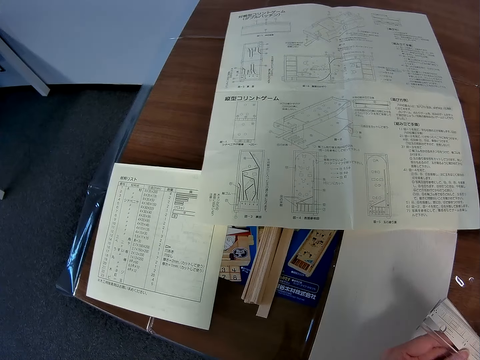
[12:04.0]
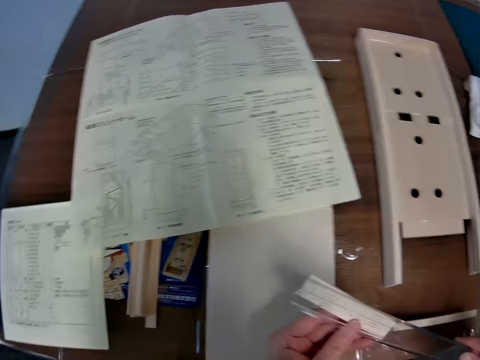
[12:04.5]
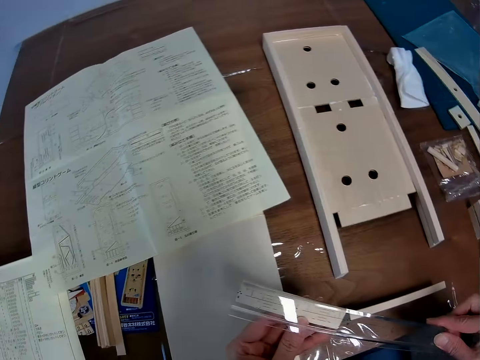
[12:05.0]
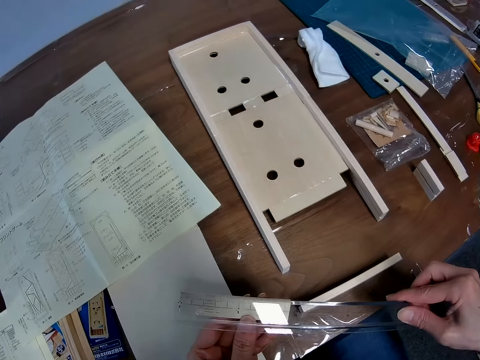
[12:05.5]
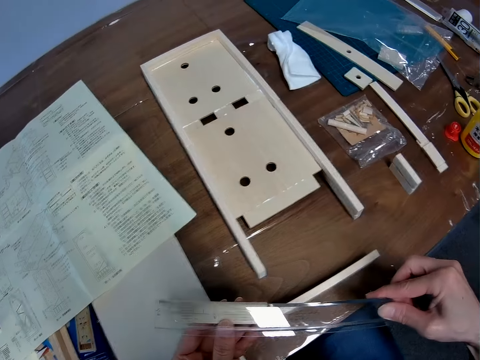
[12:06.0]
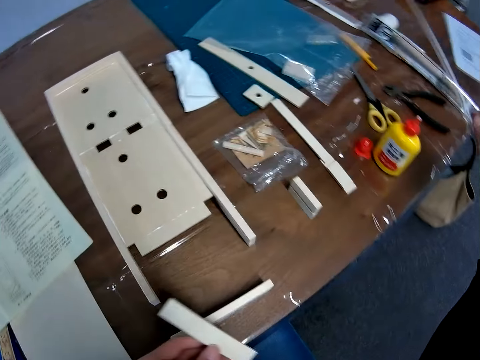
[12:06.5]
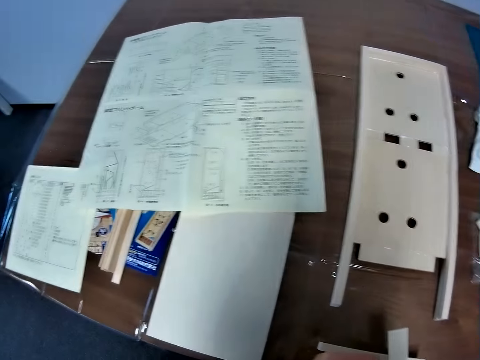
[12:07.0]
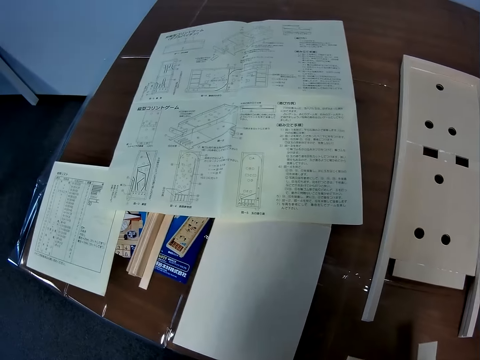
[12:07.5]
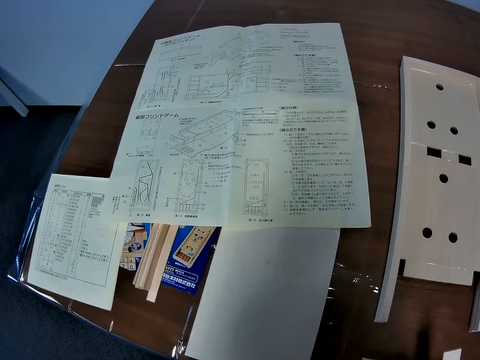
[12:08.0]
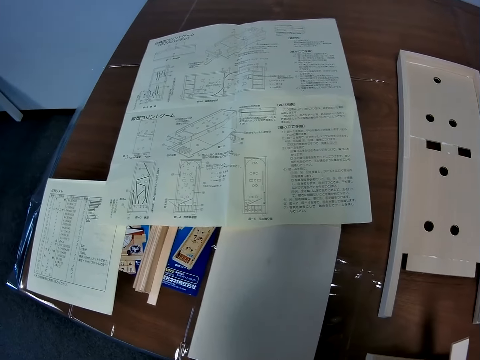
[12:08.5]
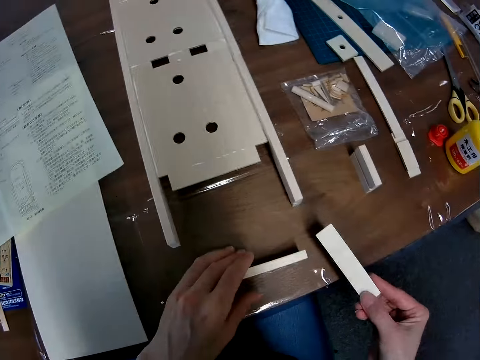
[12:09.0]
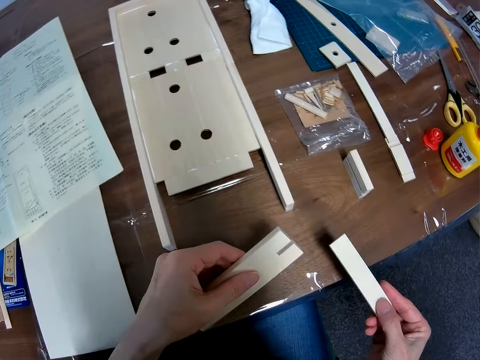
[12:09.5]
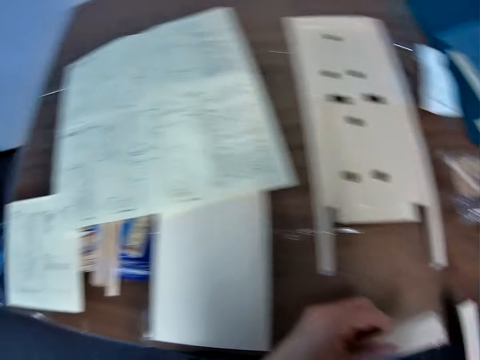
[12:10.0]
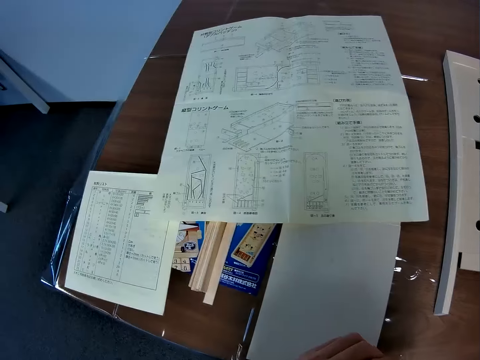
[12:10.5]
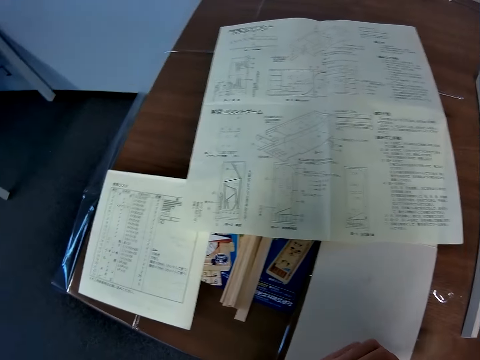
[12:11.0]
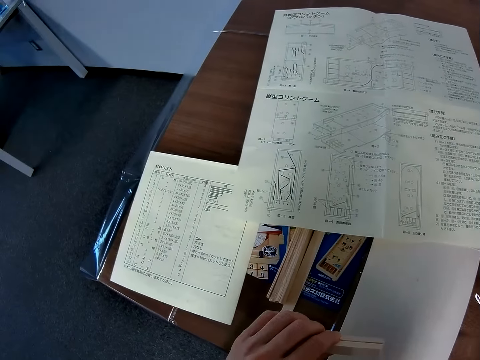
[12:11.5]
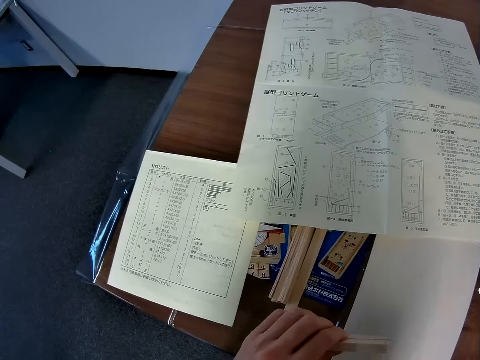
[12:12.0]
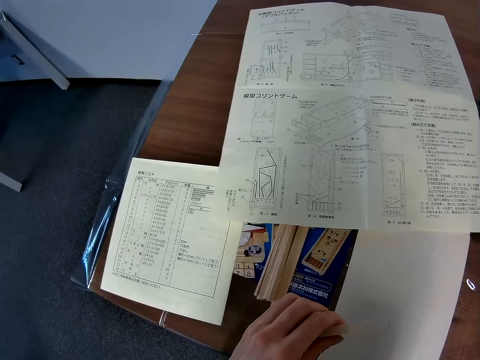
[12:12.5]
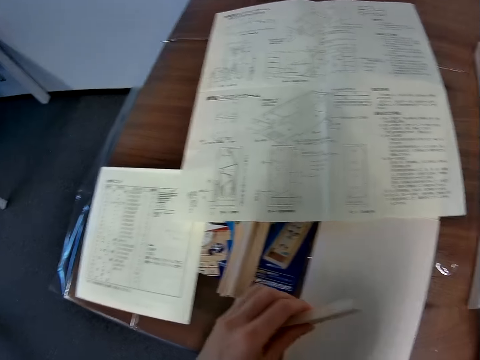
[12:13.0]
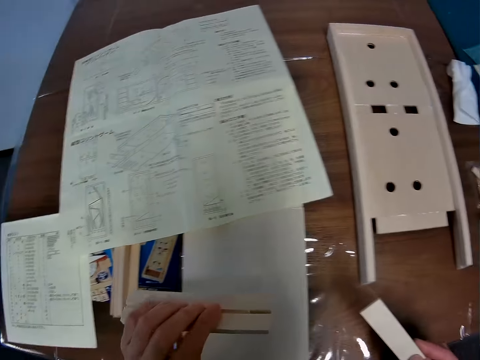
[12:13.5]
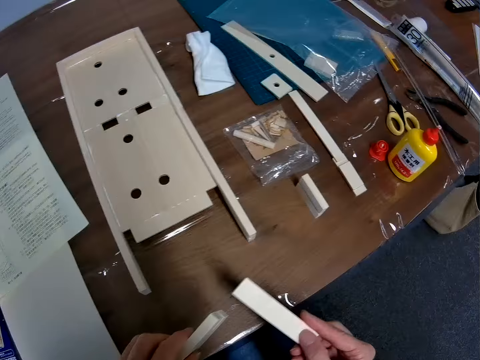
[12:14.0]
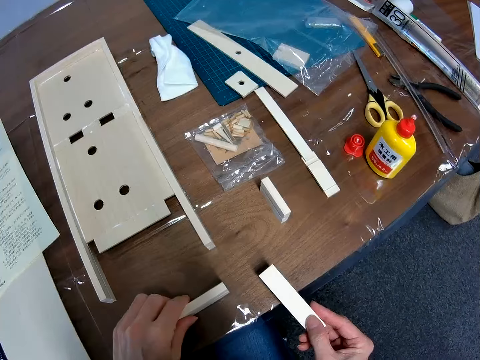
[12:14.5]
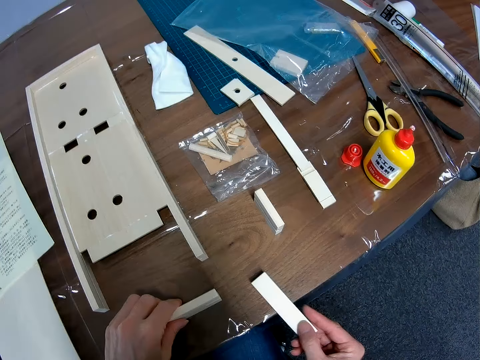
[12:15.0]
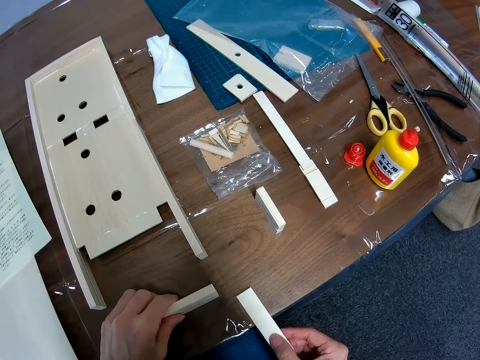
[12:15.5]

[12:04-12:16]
The camera wearer measures the piece of wood. They drop the ruler on the table. They look at the blueprint again. They pick up the third piece from the table again. They look at the blueprint again. They place the pieces on the table.

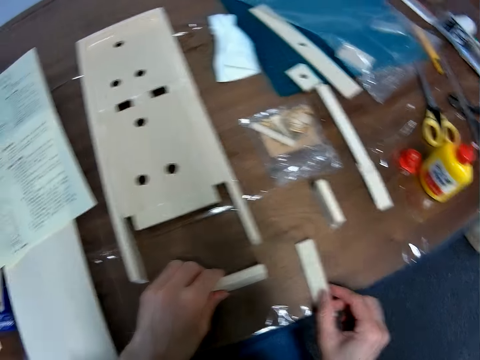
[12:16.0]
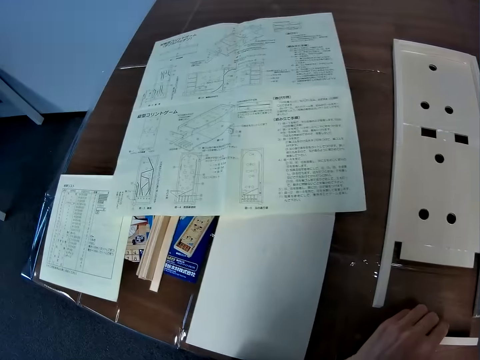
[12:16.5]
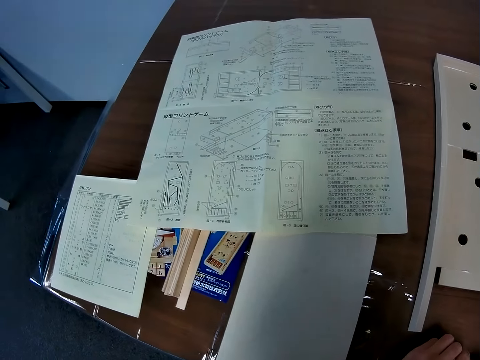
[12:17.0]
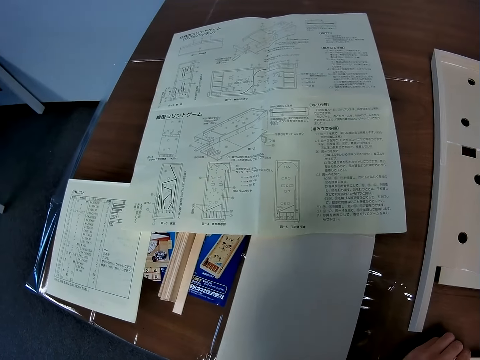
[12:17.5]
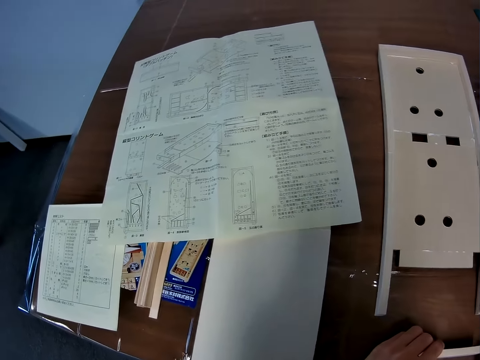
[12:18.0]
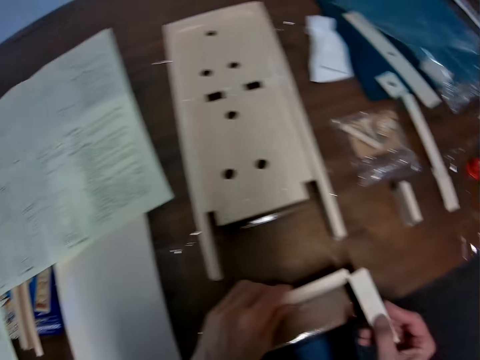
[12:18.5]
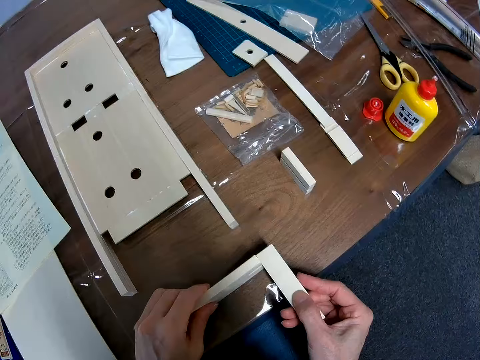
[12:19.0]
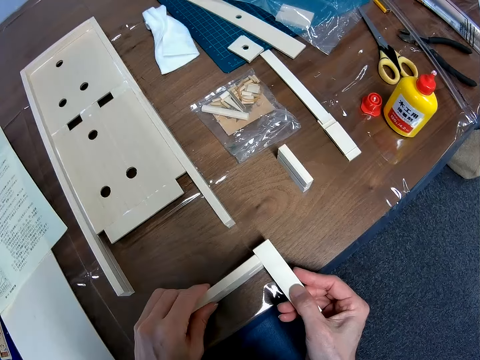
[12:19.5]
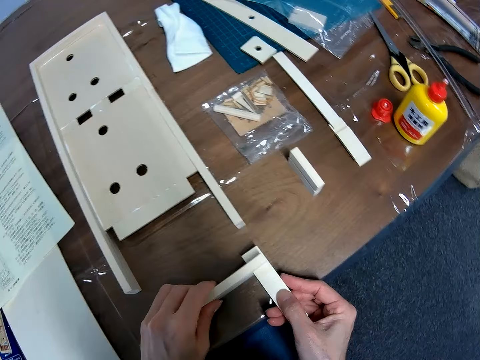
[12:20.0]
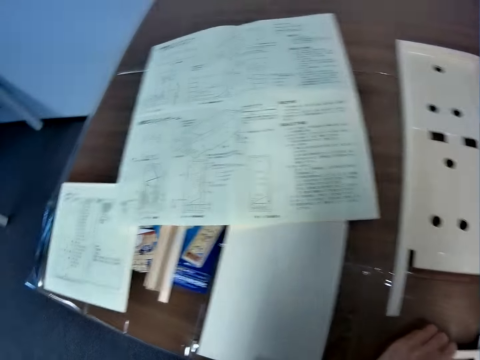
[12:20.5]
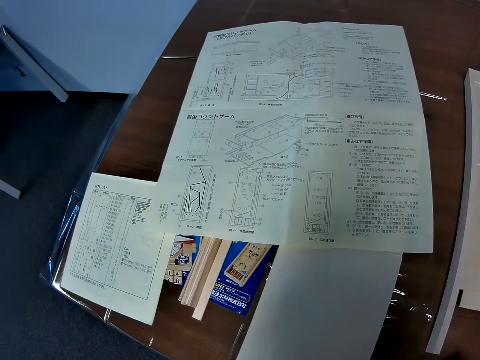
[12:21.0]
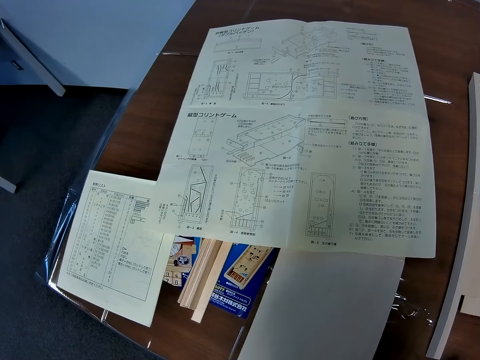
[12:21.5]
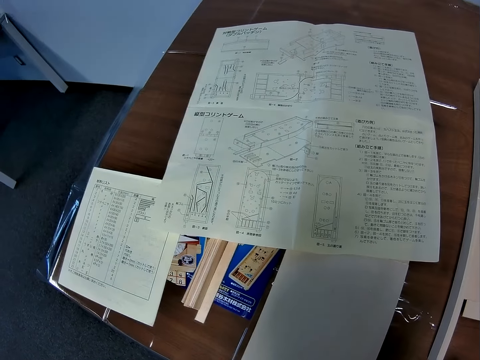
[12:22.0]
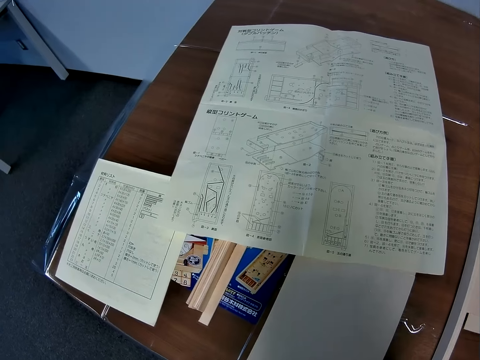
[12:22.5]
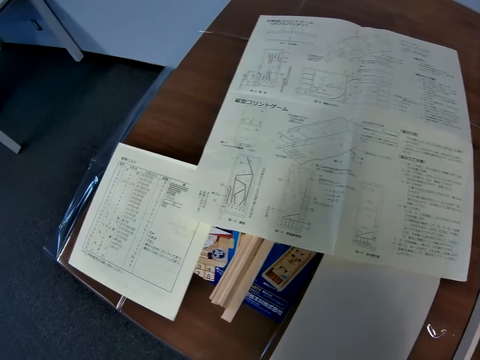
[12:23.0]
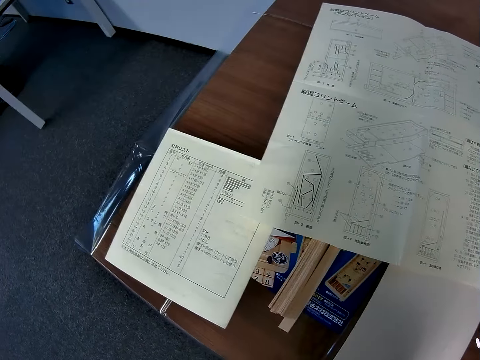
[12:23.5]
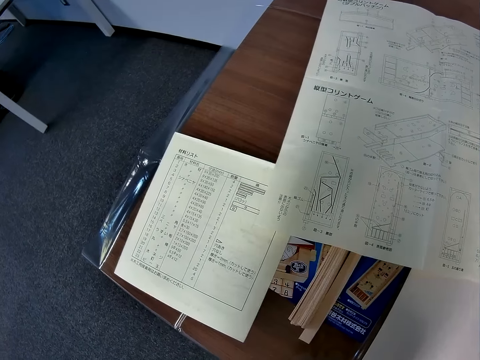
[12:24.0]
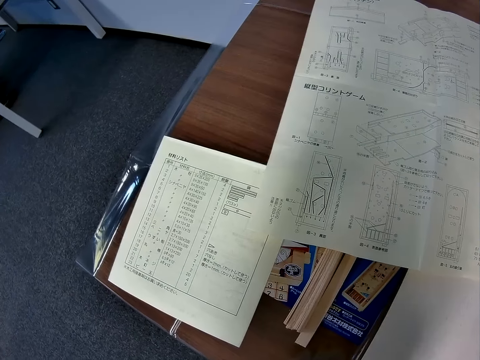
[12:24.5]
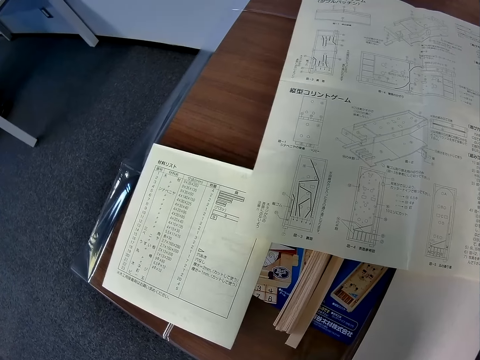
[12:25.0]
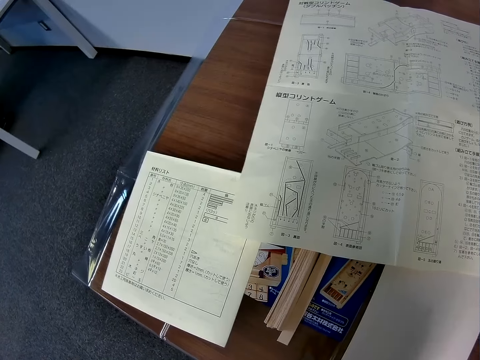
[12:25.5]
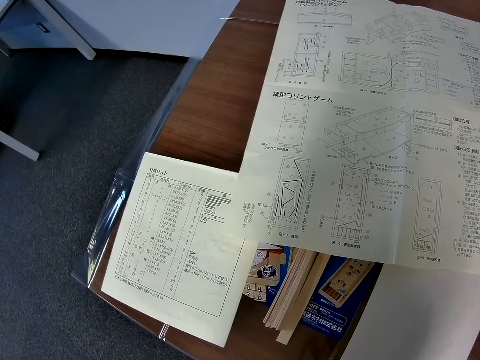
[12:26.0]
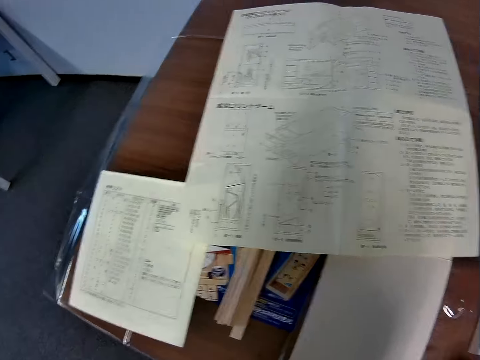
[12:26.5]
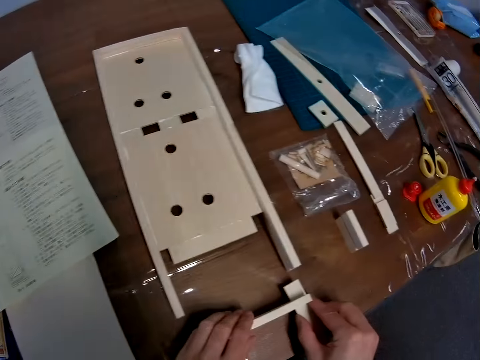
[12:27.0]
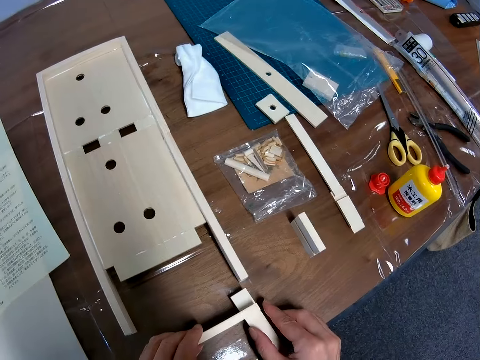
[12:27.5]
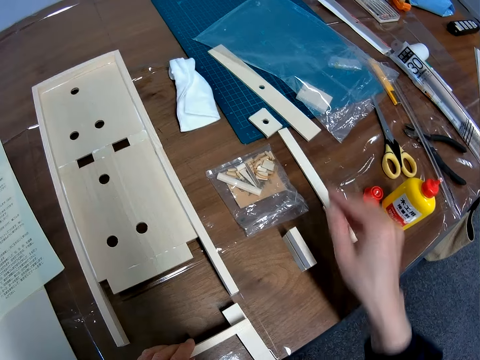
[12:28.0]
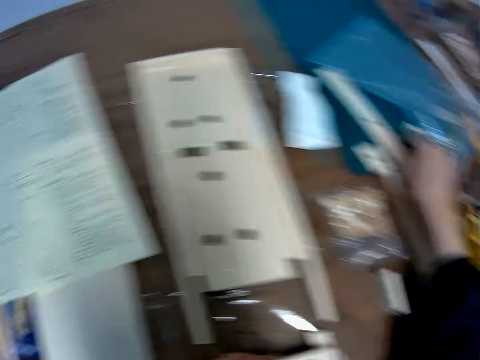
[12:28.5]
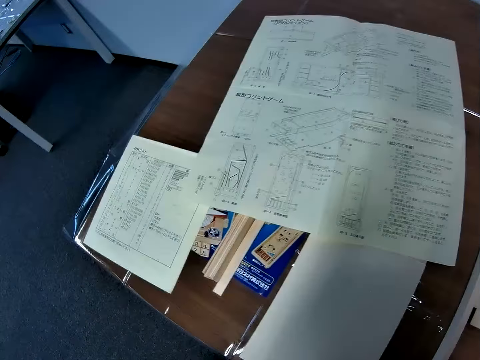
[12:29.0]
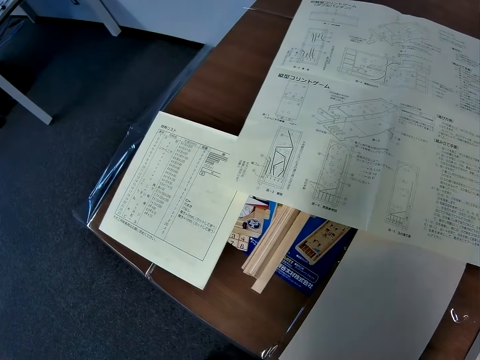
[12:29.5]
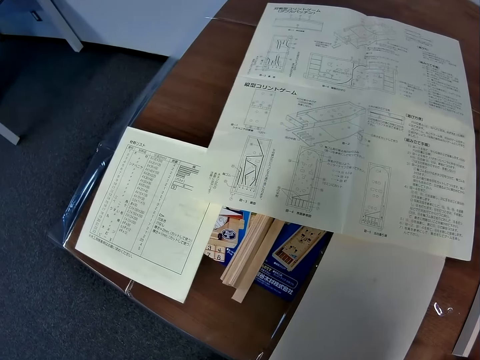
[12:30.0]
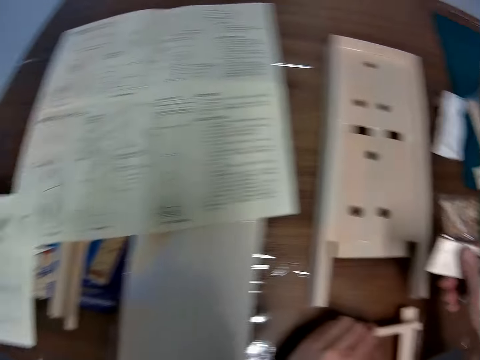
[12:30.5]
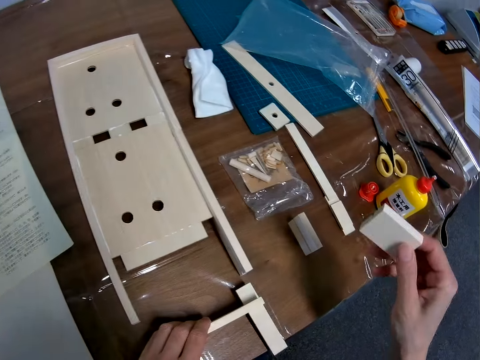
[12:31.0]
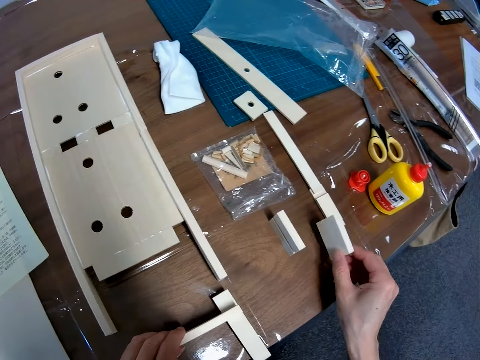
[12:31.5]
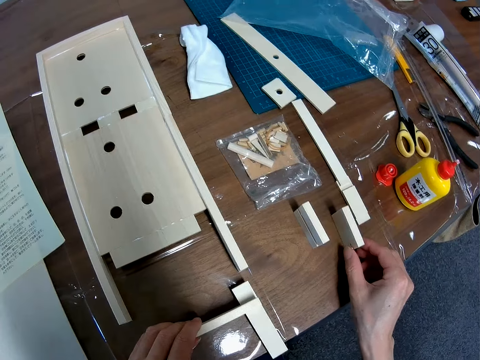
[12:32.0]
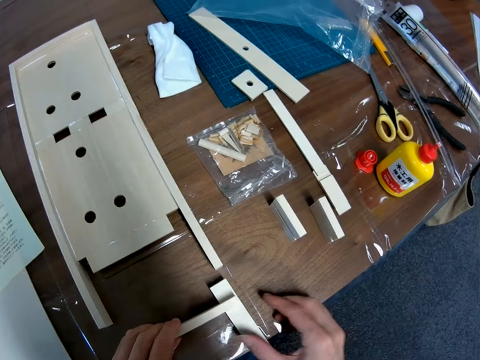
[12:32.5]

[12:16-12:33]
The camera wearer looks at the blueprint again. He fixes the pieces of wood in his hands. He looks at the blueprint and the paper with symbols on it again. He puts his right hand under the big grip seal bag. He picks up a piece of wood. He looks at the blueprint and the paper with symbols on it again. He places the pieces on the table.
